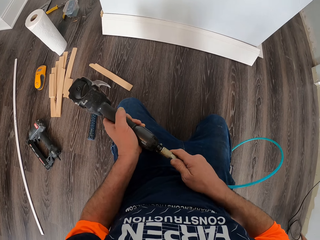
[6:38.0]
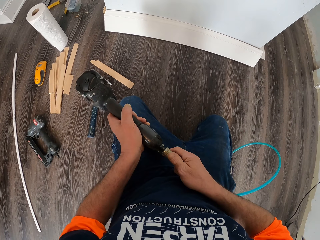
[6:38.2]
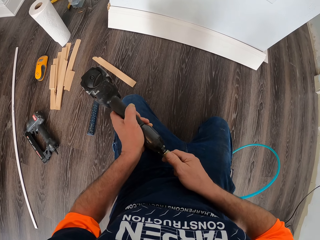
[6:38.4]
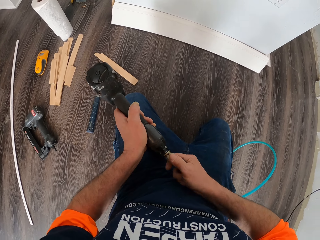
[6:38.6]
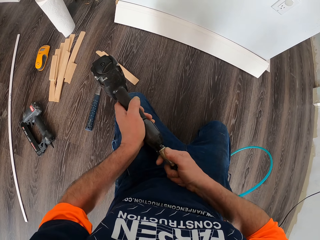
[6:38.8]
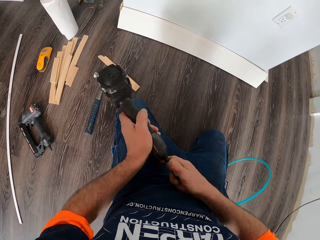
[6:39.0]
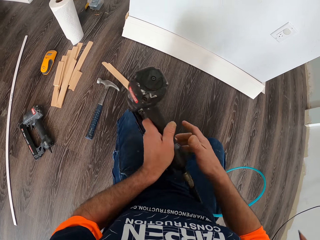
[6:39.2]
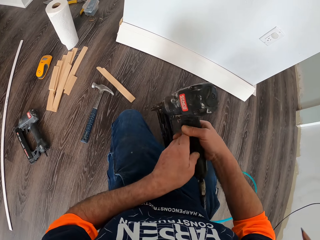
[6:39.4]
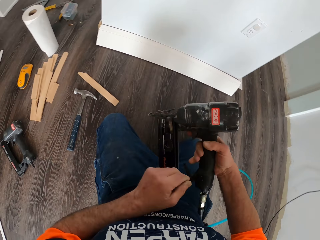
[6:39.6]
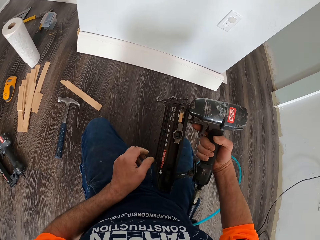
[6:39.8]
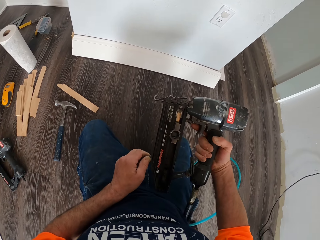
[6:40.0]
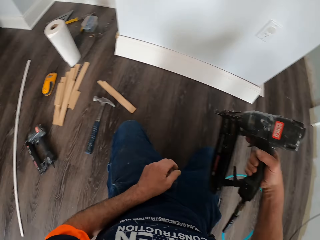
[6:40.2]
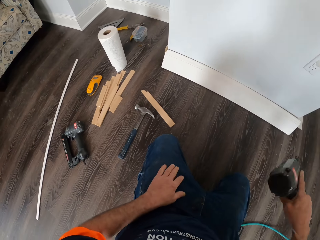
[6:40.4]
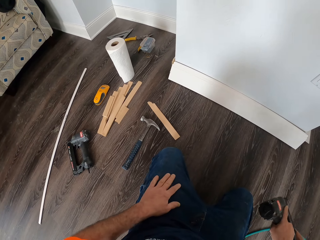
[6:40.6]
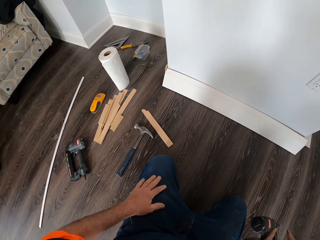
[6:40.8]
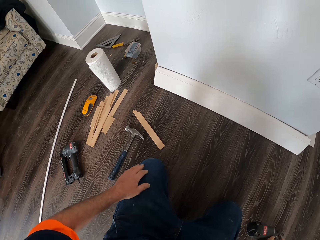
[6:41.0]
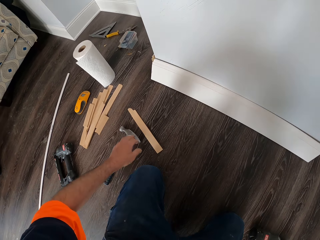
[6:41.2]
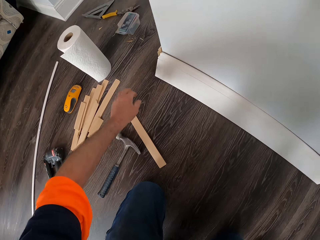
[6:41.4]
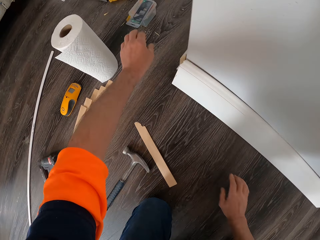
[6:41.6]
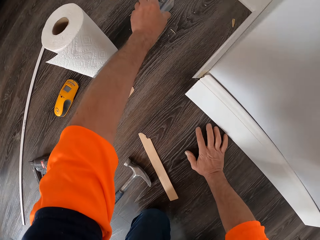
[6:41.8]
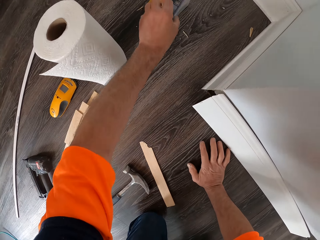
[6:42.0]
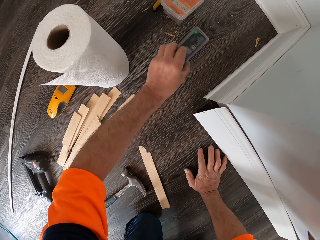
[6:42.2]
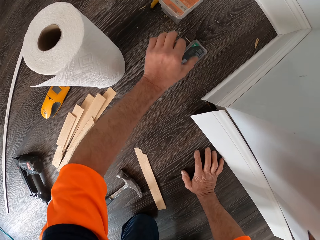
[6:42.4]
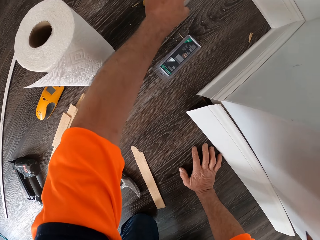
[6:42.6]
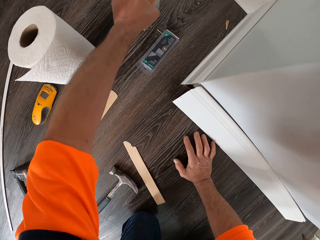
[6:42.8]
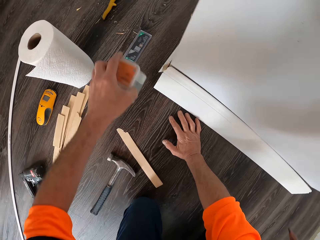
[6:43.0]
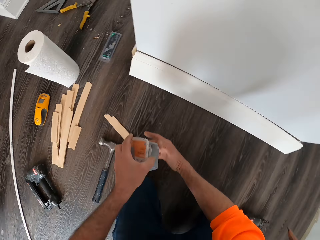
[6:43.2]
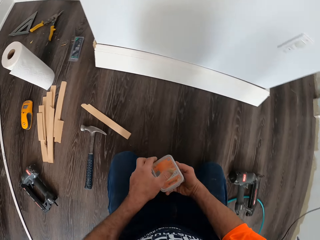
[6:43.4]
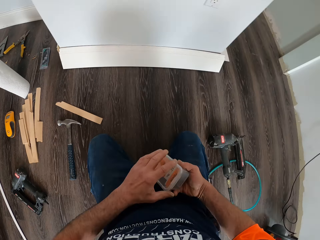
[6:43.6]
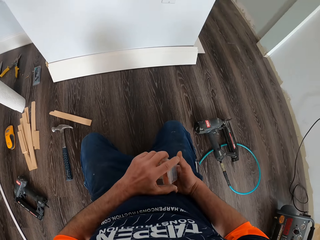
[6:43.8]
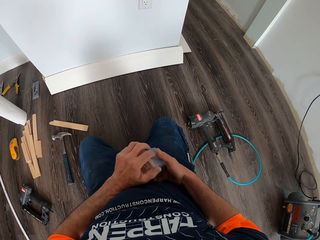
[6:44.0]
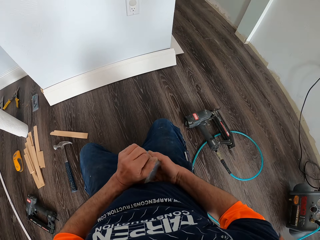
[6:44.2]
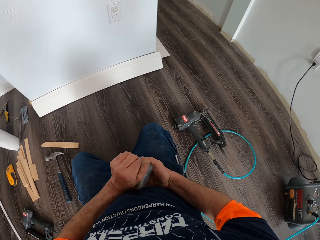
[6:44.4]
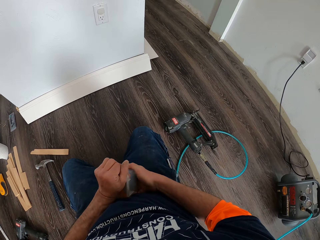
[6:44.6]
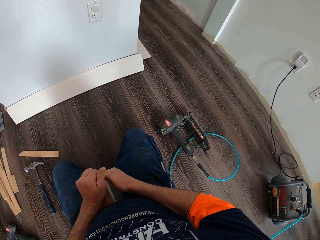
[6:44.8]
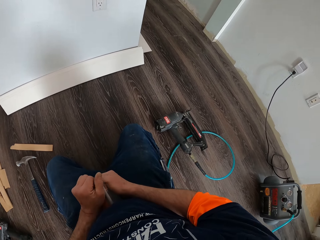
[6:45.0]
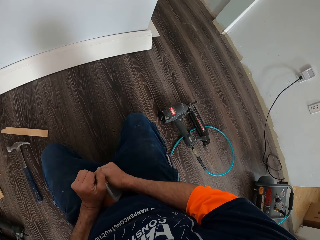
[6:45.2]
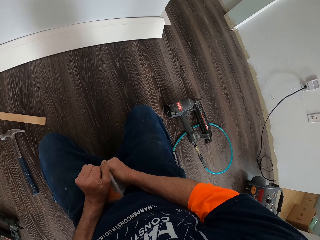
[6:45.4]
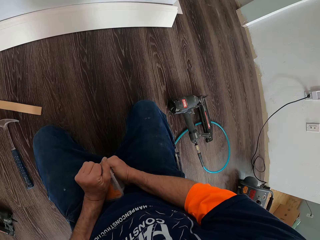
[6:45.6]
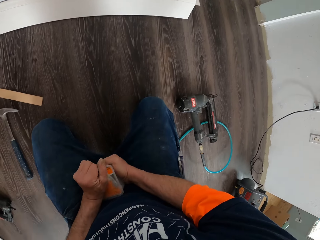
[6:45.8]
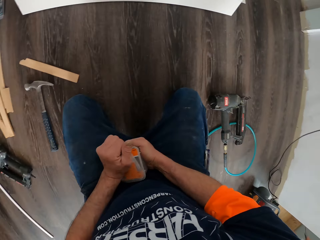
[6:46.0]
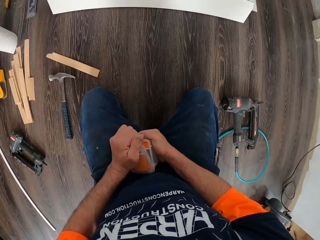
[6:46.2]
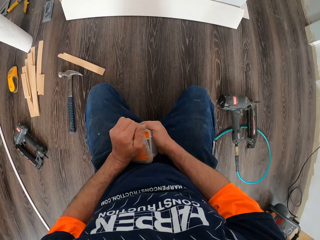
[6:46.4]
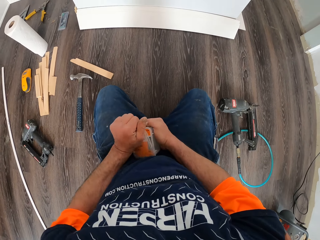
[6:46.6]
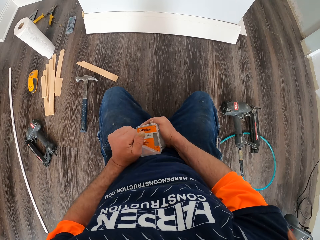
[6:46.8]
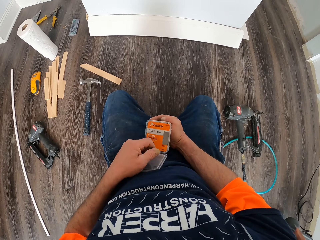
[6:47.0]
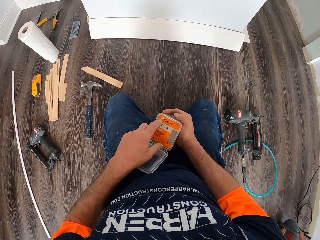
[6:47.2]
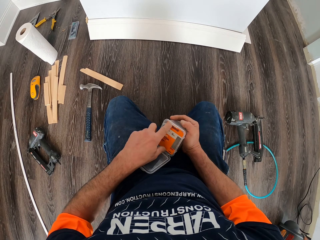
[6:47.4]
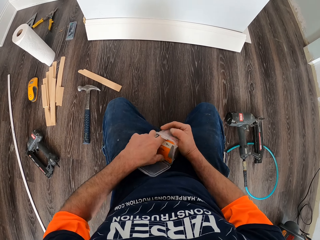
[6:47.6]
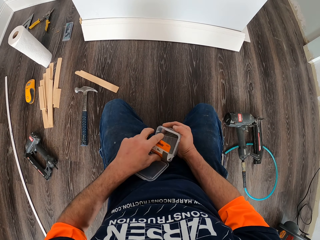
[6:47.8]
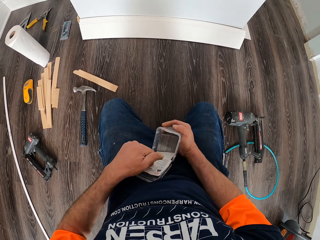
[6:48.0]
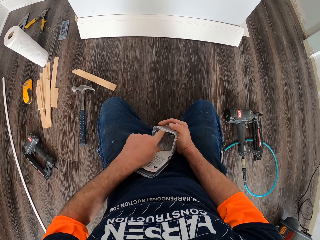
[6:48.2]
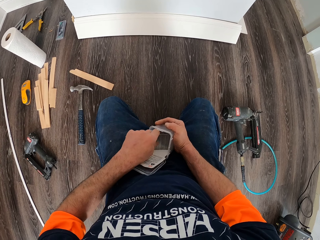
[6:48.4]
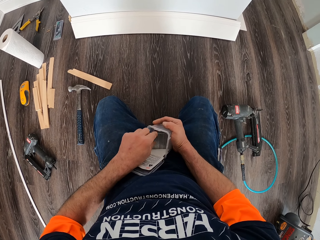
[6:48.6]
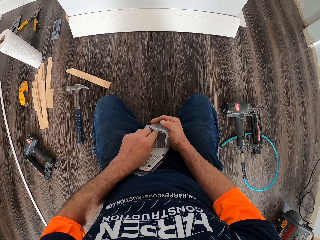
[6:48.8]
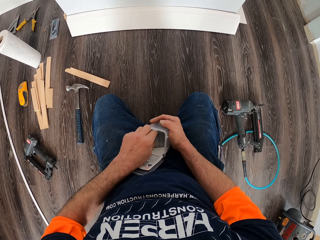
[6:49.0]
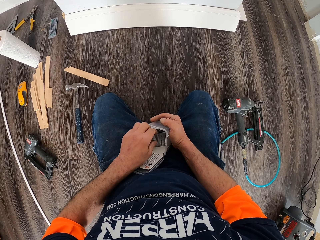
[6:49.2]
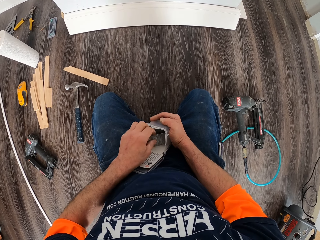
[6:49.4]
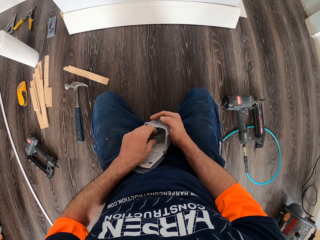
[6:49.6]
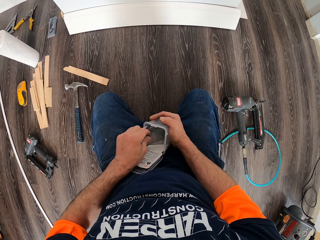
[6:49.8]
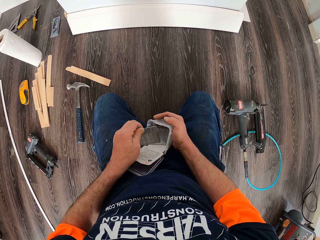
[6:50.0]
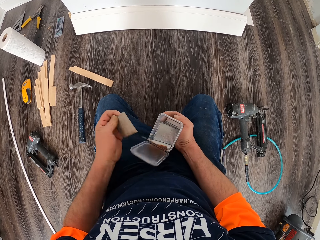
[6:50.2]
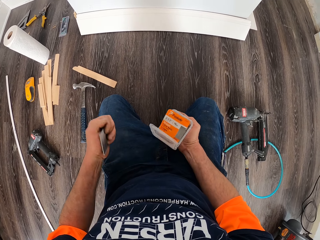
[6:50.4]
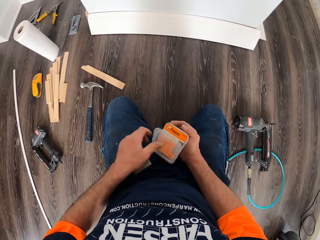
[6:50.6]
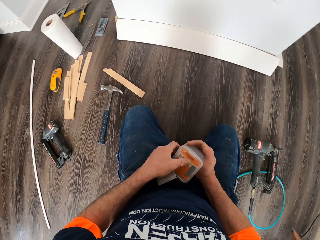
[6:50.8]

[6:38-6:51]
The camera wearer fixes the cord to the drilling machine or nail gun. He moves the drilling machine to his right hand. He puts down the nail gun. He picks up a battery from a container on the floor and drops the battery on the floor. He picks up the container from the floor and opens the container. He removes a paper in the container. He takes out a card or nails from the container.

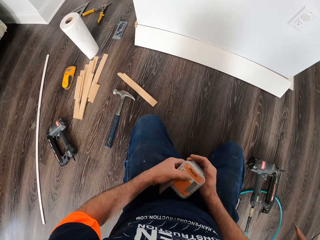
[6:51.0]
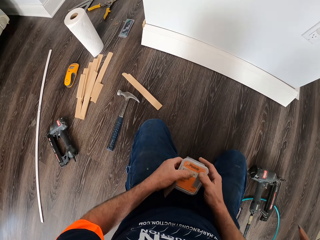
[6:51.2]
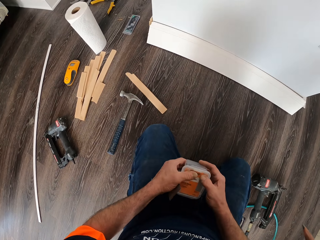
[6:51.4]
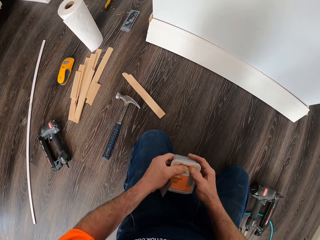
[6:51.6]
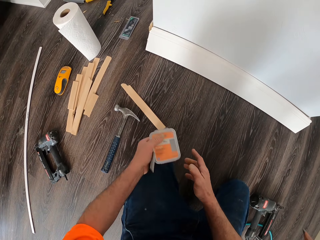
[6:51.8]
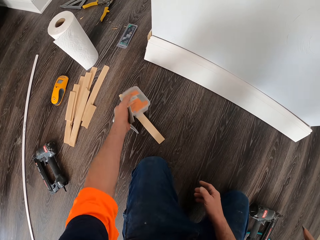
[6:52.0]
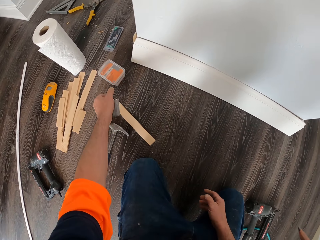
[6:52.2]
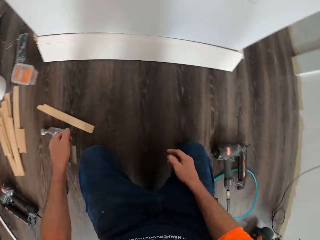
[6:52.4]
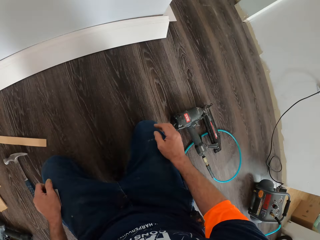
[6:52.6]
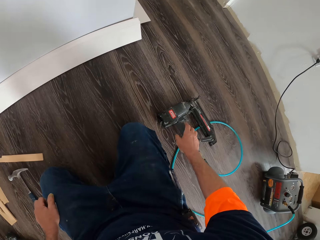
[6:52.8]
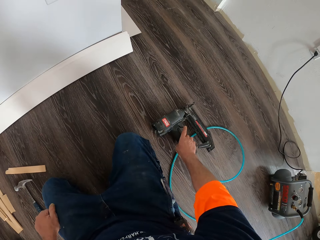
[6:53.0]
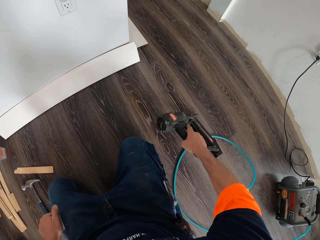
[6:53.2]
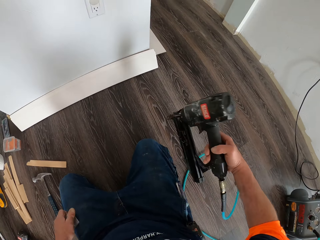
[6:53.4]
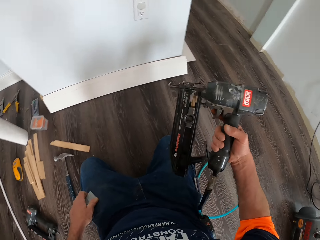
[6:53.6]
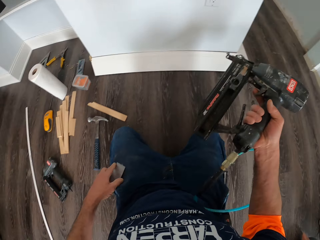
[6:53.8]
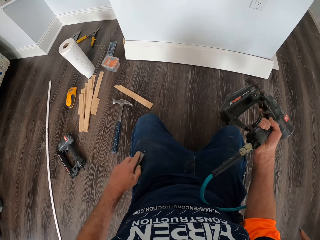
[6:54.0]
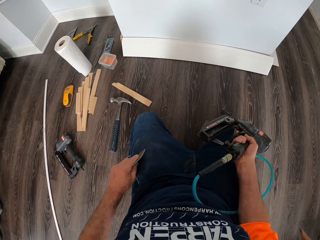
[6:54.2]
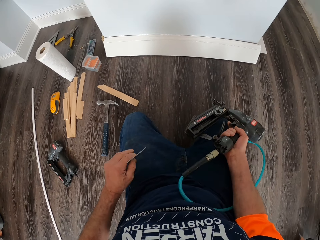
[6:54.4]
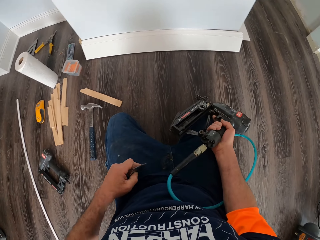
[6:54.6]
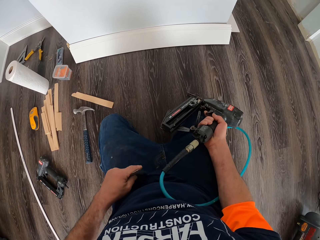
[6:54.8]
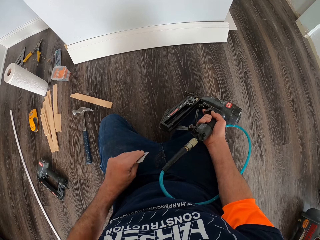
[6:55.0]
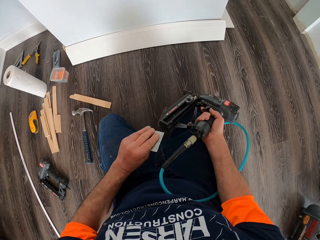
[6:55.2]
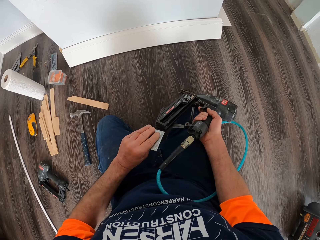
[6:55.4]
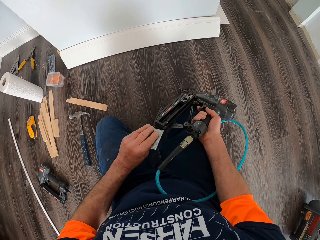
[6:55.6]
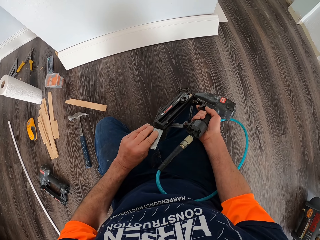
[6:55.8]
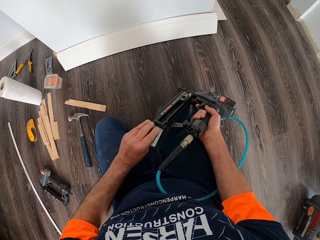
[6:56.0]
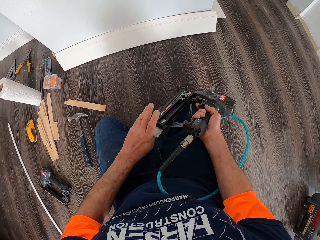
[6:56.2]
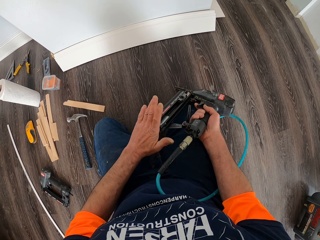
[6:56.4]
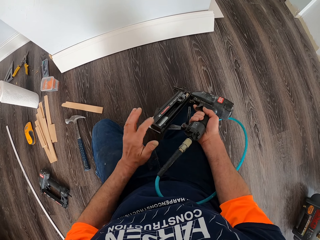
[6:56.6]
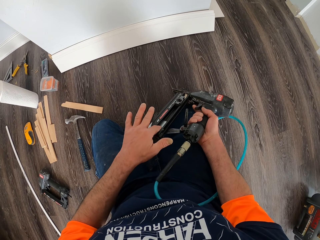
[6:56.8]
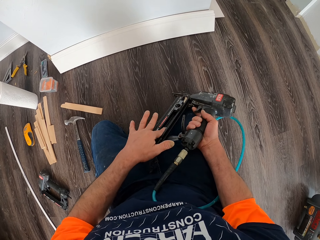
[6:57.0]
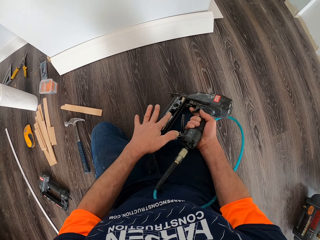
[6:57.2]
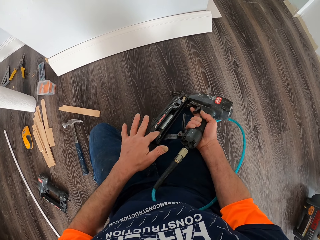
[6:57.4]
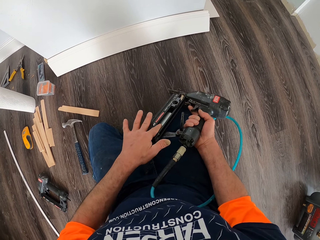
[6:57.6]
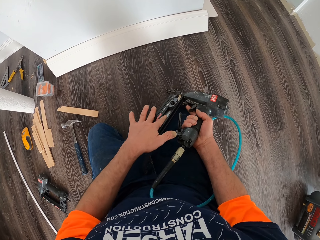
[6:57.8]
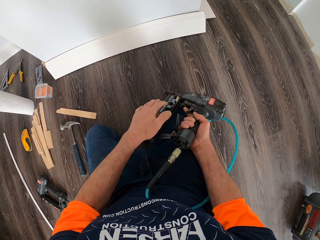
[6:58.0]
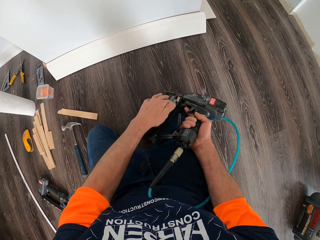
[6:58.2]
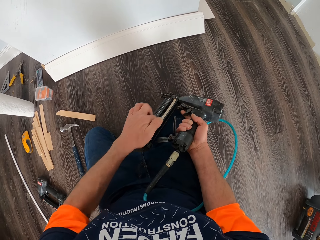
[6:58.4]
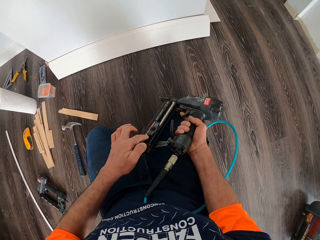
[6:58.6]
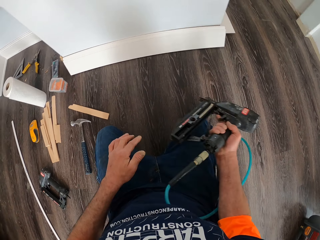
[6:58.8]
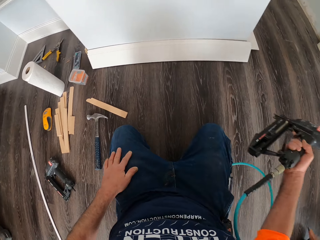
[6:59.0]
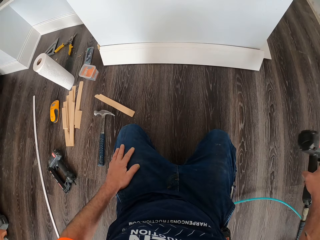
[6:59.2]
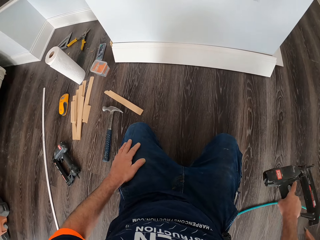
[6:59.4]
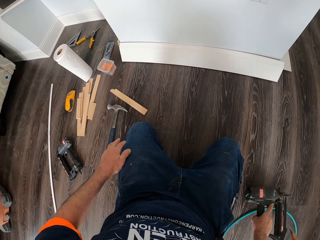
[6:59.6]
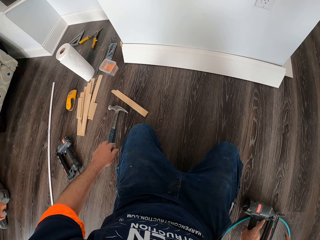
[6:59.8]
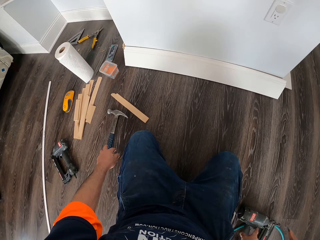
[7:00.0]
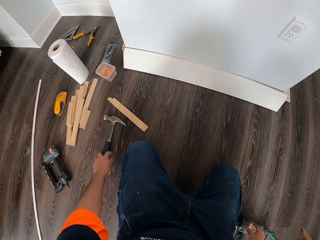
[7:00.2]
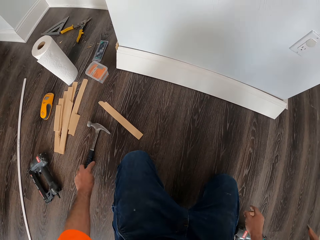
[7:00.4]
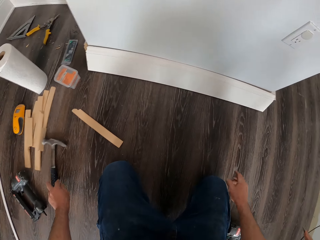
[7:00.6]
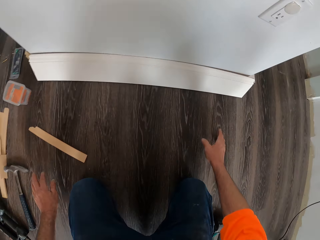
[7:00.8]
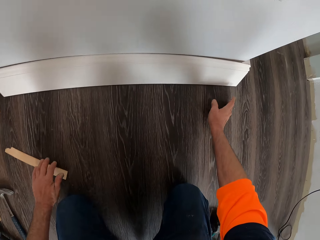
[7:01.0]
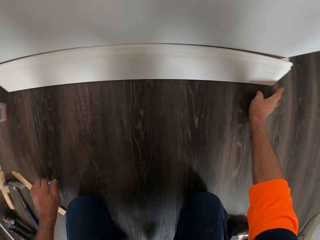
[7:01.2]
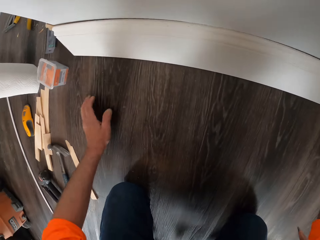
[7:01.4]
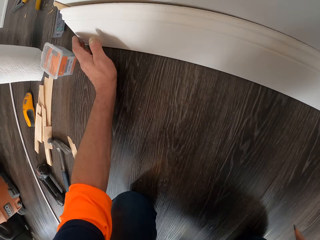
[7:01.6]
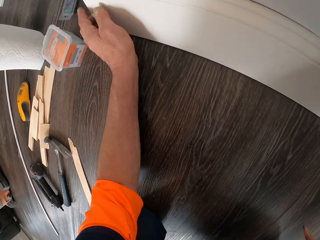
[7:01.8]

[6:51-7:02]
The camera wearer closes the container and drops the container on the floor. They pick up the second drilling machine or nail gun from the floor. They put the card into the drilling machine. They drop the drilling machine on the floor. They move a hammer on the floor.
